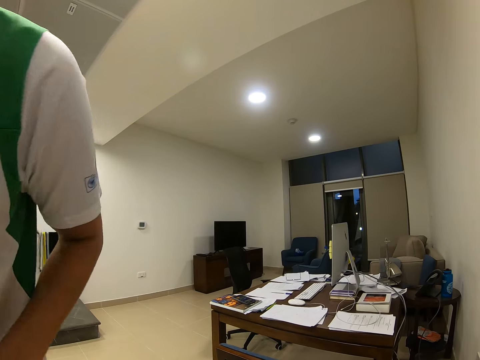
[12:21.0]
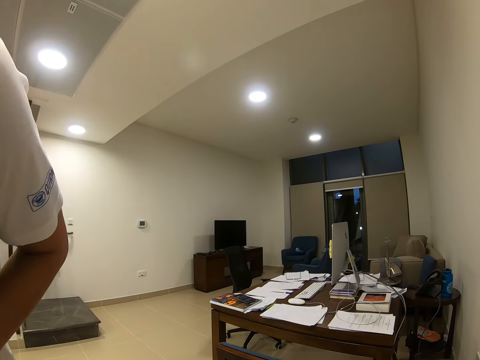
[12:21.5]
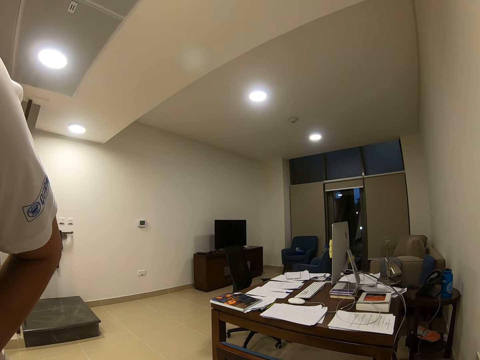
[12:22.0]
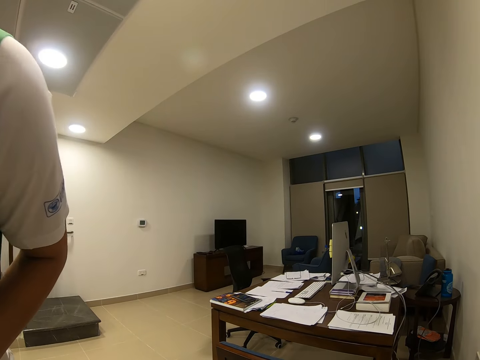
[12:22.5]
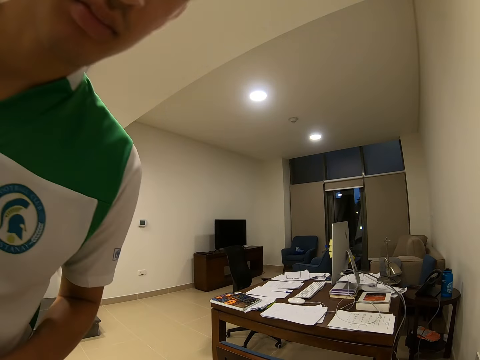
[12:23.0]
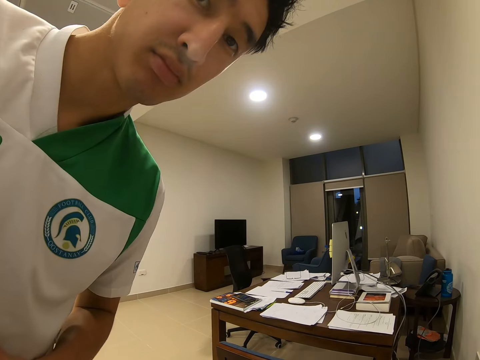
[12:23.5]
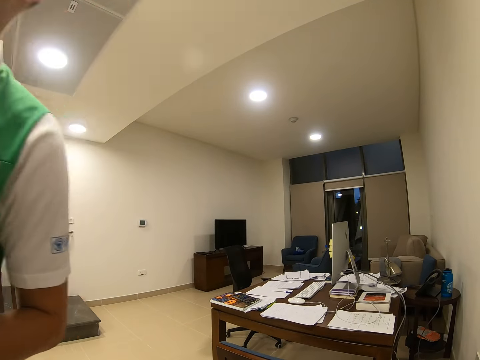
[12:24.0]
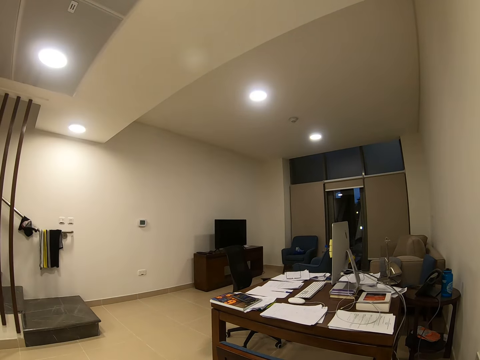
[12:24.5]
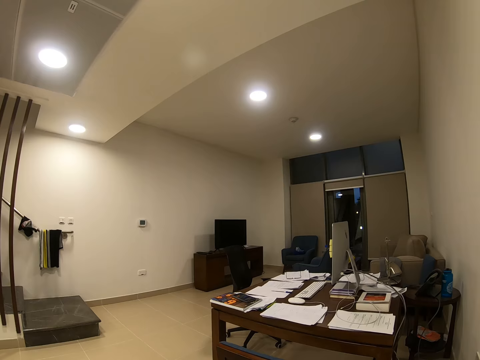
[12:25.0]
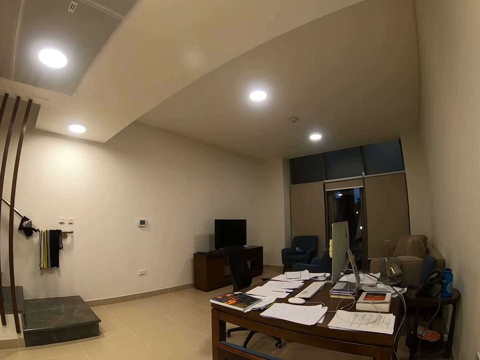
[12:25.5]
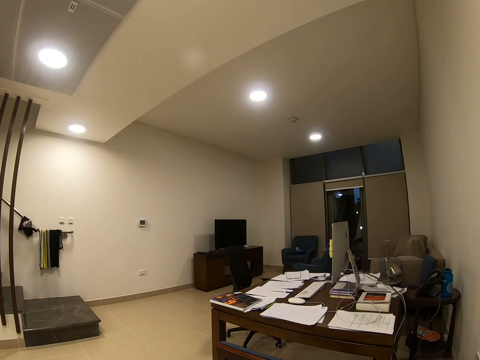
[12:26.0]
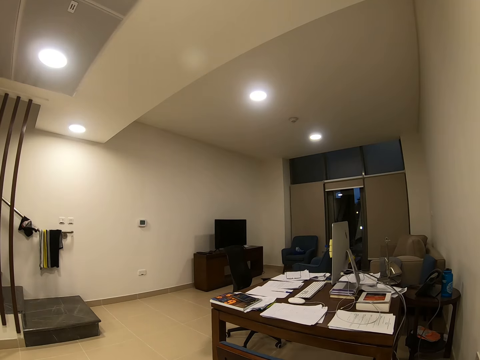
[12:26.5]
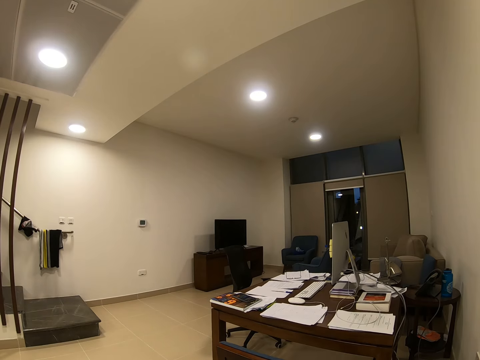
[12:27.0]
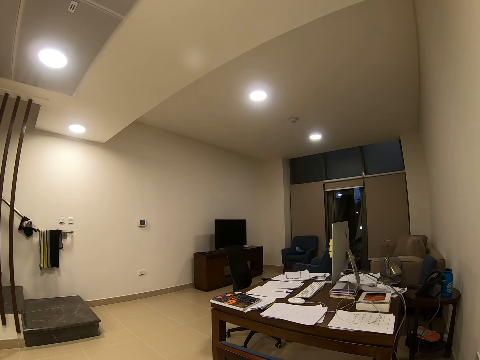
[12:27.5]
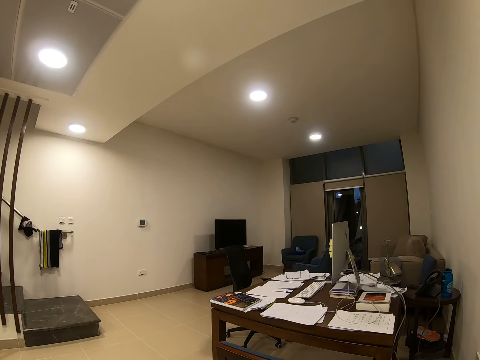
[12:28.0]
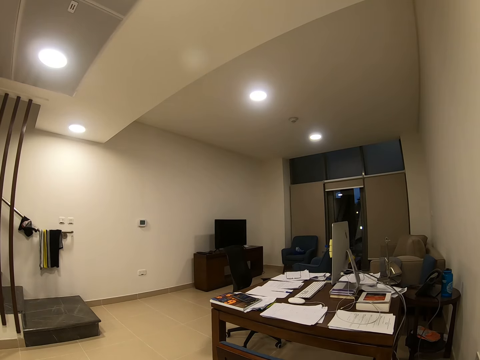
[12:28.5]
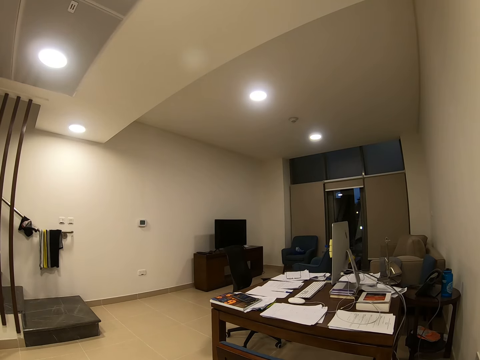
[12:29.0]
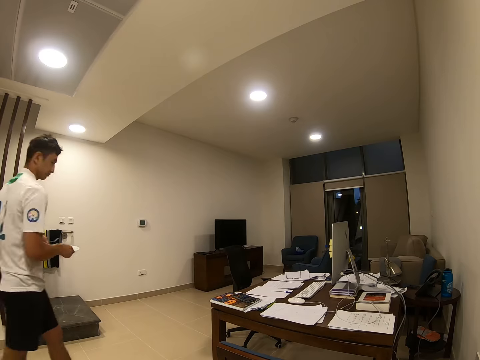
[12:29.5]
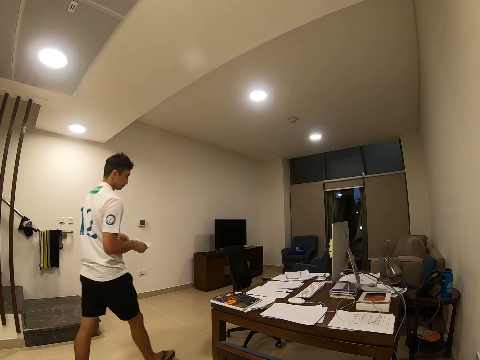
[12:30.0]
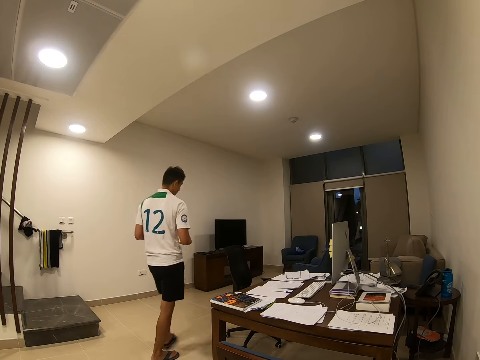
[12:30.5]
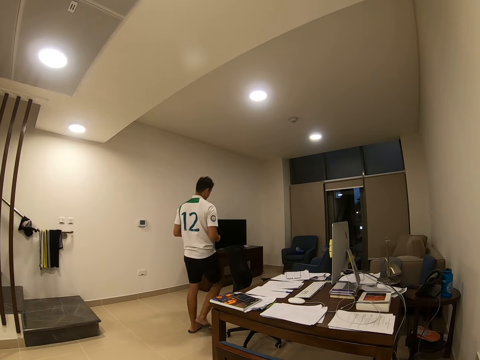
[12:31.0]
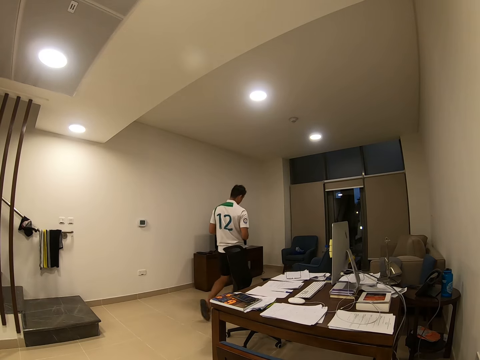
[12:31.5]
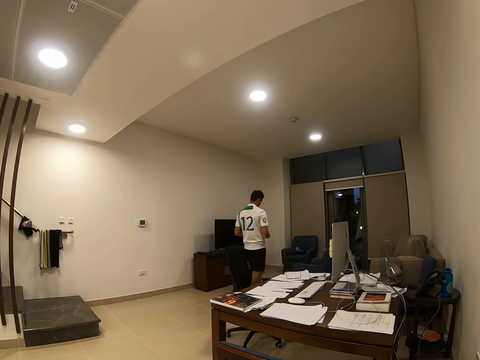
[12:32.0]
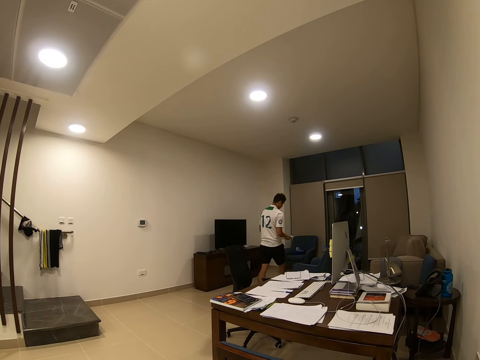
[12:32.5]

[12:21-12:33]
The camera wearer looks around. A man looks at the camera. The man carries the plate. The camera wearer walks around.

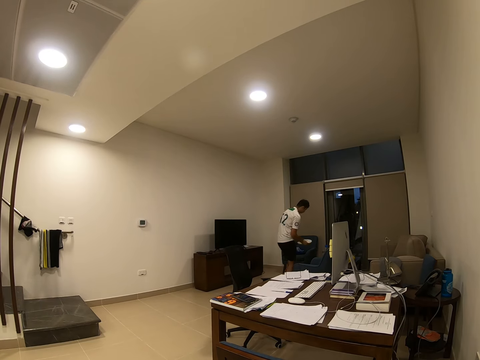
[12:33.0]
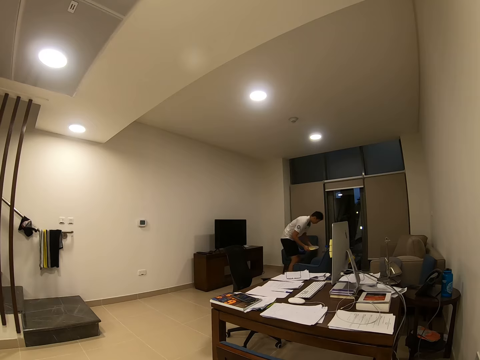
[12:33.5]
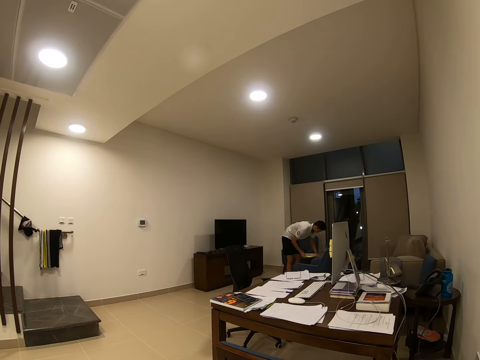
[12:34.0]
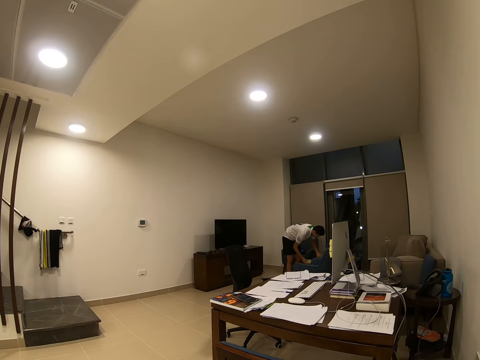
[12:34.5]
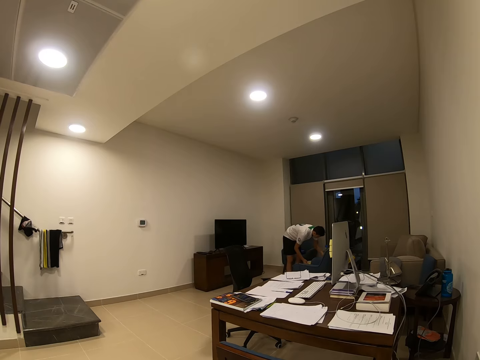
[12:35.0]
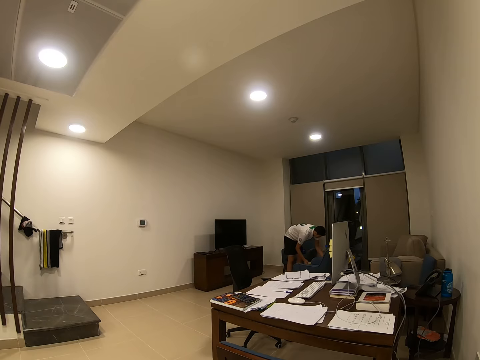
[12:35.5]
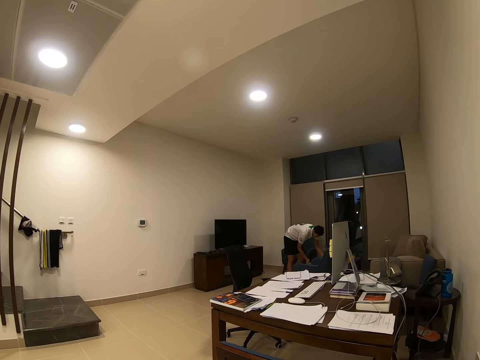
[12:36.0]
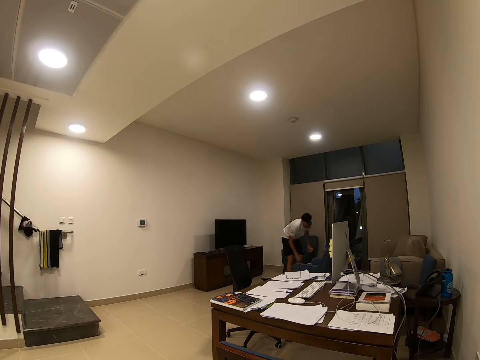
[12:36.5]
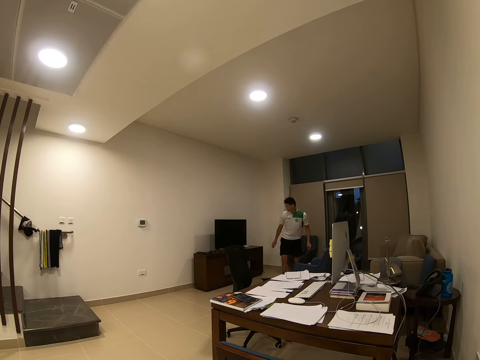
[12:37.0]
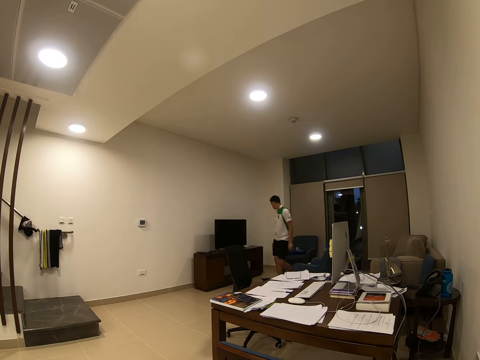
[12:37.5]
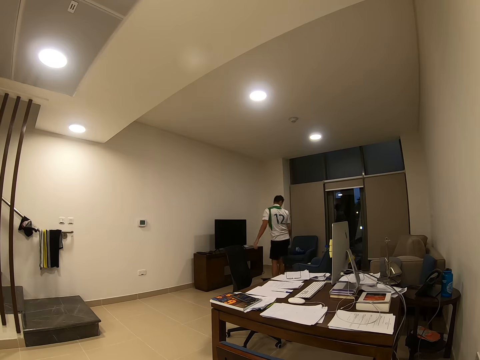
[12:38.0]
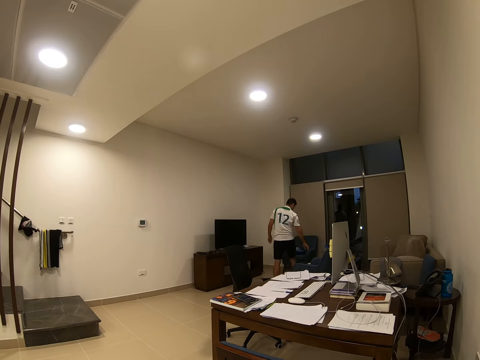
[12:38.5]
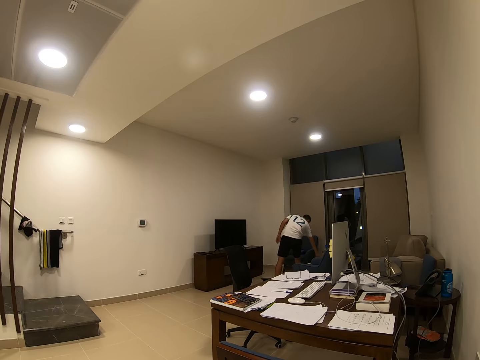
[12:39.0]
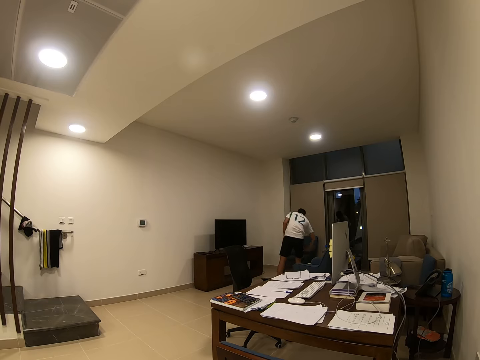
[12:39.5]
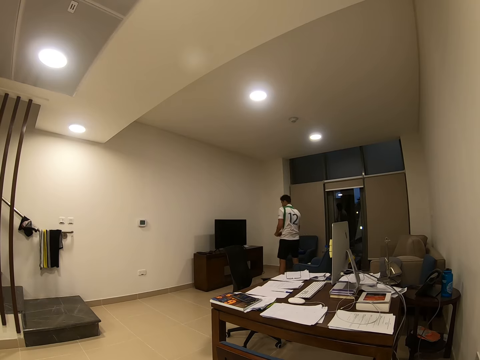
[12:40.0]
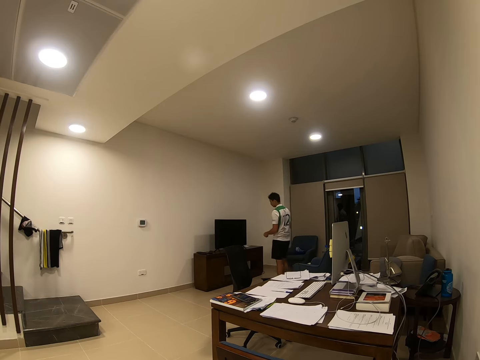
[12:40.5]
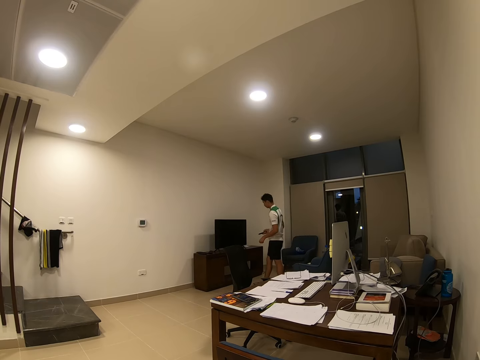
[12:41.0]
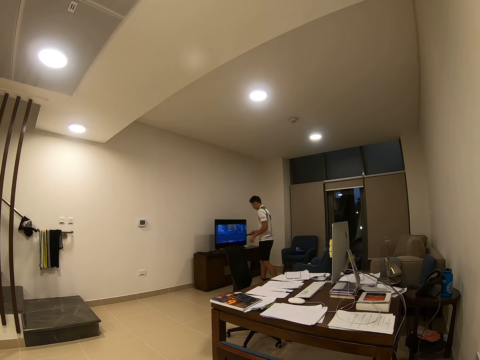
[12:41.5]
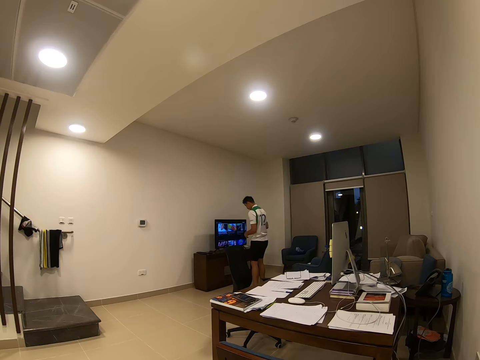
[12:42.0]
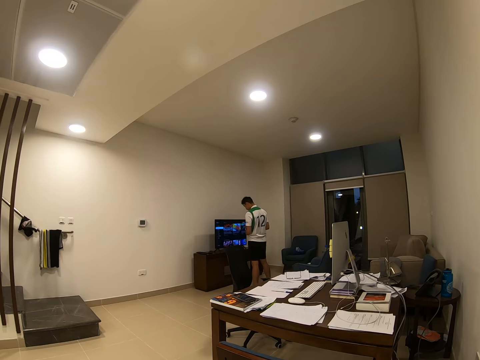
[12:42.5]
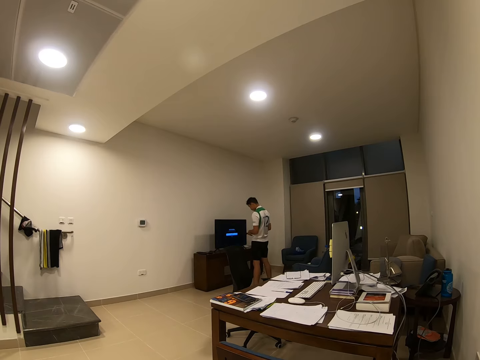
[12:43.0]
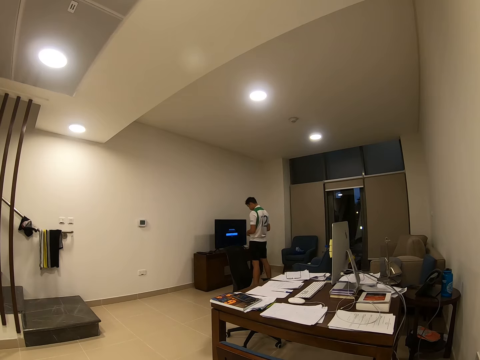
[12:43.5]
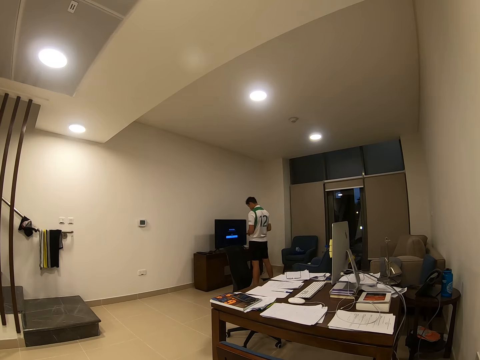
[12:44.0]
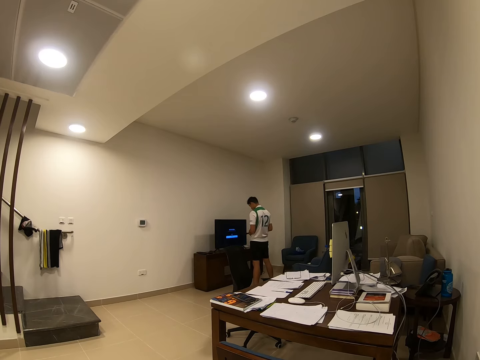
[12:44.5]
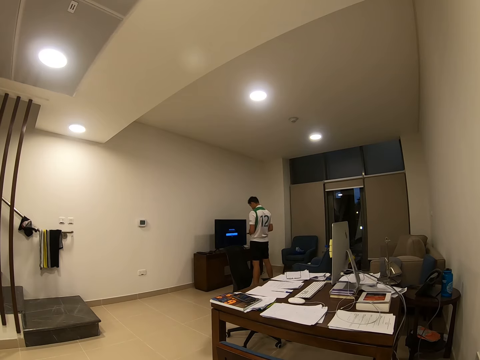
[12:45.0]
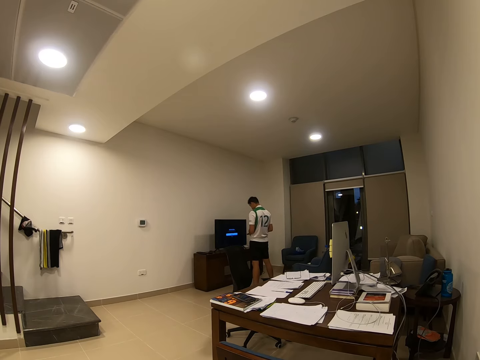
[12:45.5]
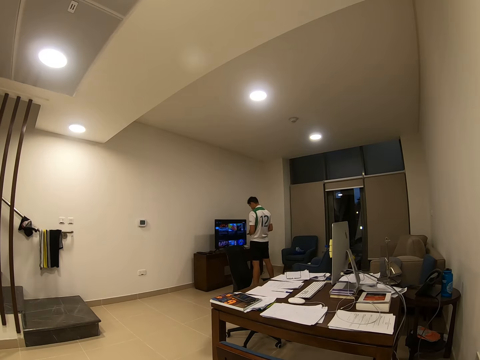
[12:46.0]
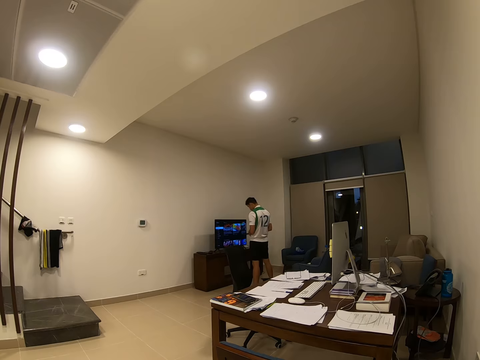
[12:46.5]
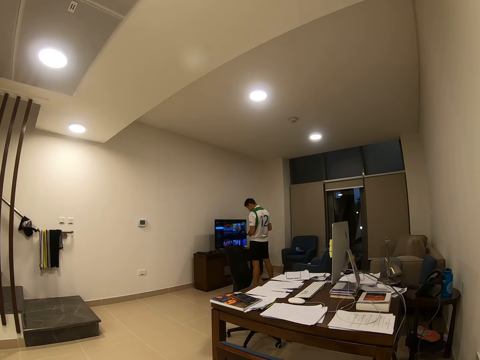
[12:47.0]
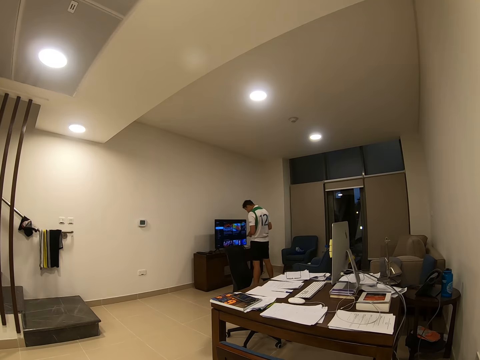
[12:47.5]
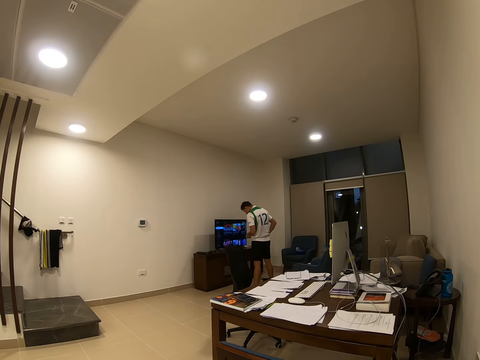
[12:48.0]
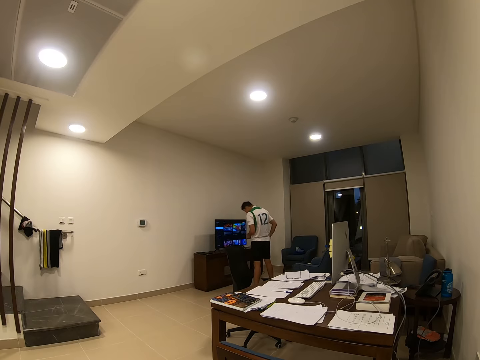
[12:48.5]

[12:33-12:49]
The camera wearer puts the plate on the stool. A man places the plate on the table. The camera wearer looks around and picks up a remote. The man picks up the remote from the table. The camera wearer switches on the TV. The man puts on the television. The camera wearer uses the remote.
